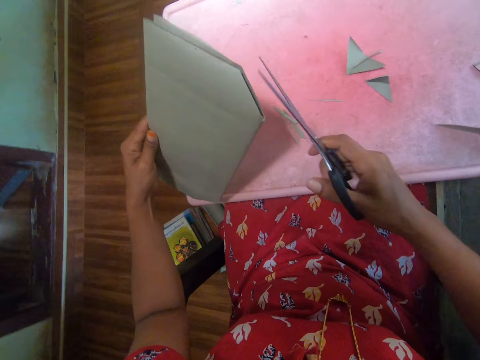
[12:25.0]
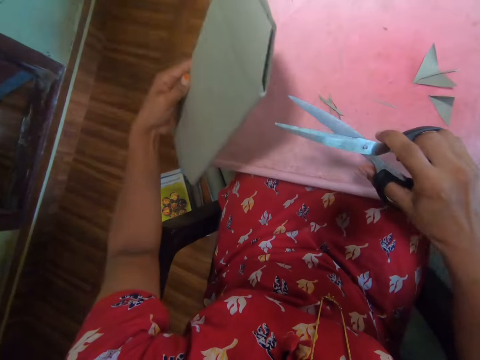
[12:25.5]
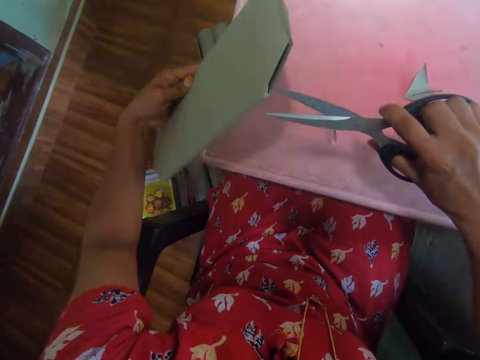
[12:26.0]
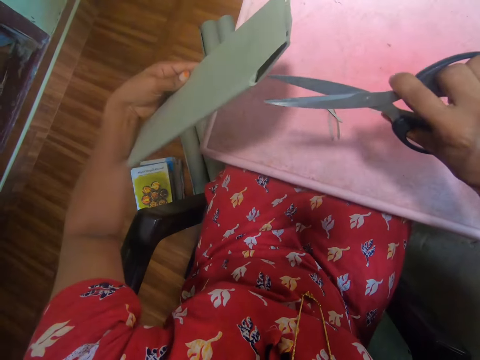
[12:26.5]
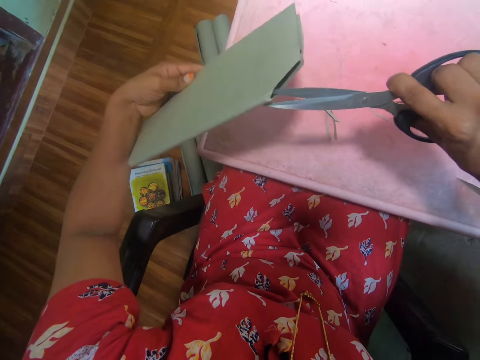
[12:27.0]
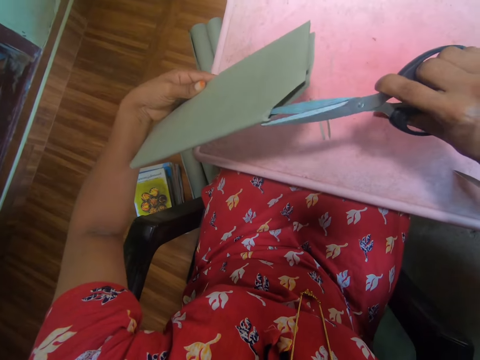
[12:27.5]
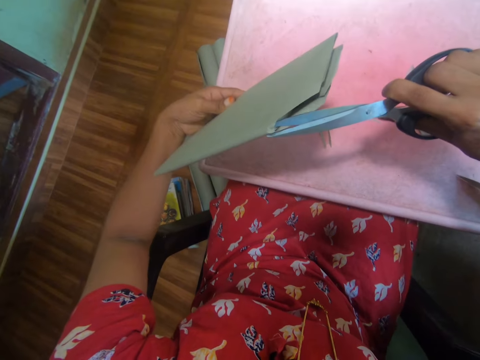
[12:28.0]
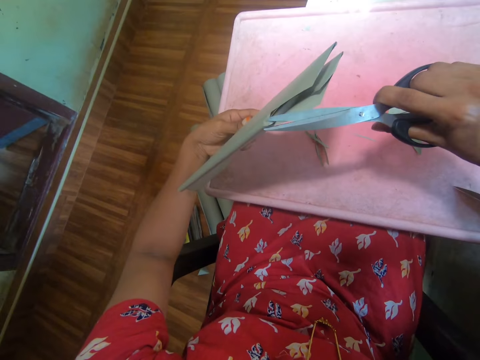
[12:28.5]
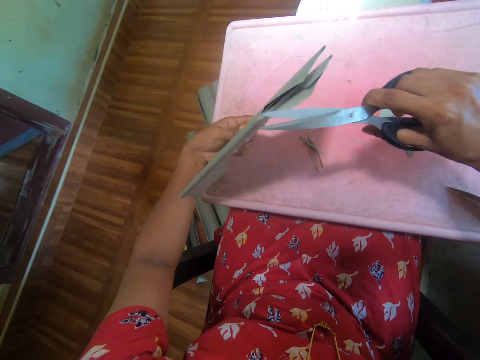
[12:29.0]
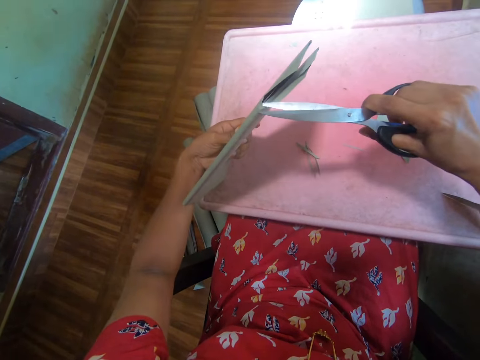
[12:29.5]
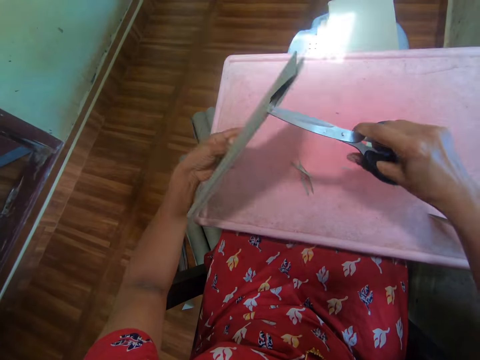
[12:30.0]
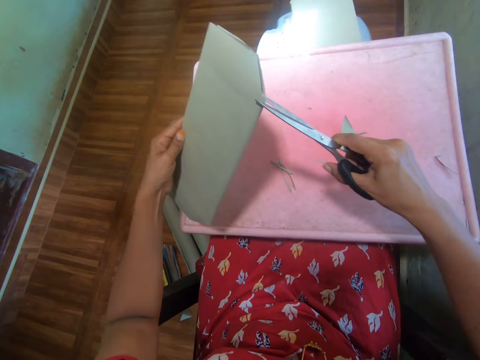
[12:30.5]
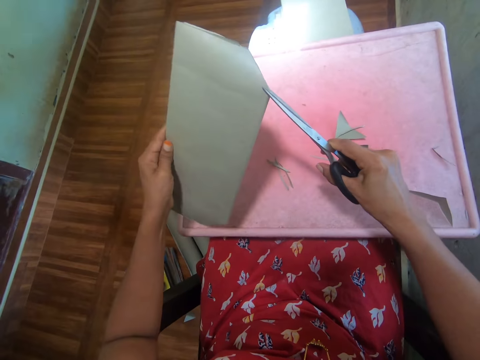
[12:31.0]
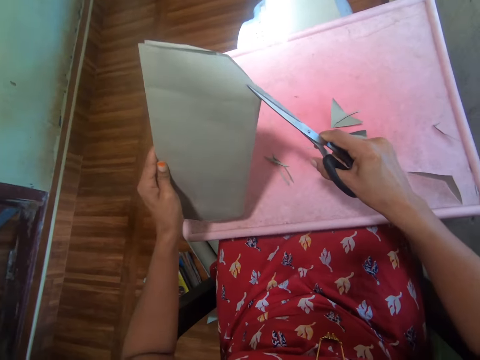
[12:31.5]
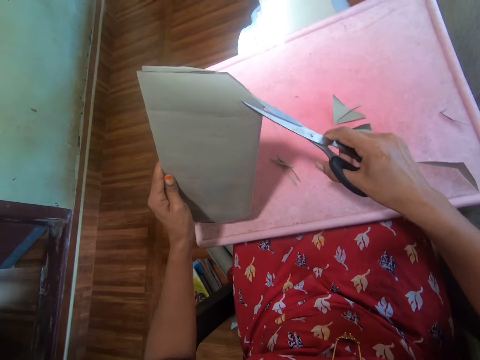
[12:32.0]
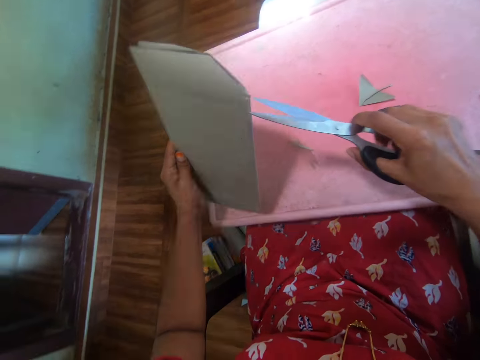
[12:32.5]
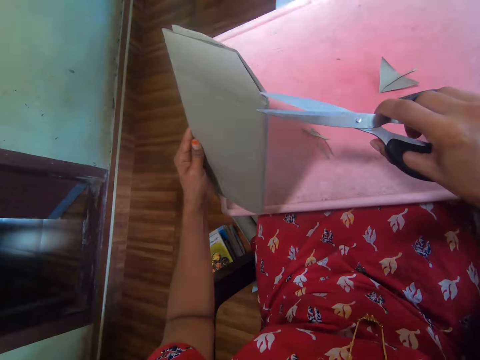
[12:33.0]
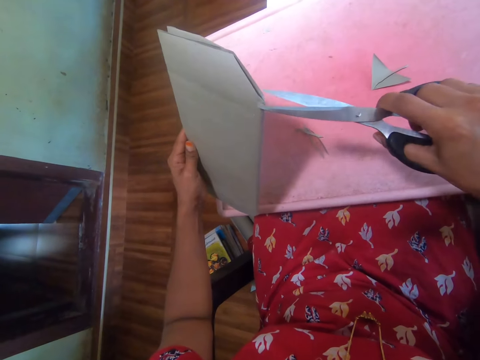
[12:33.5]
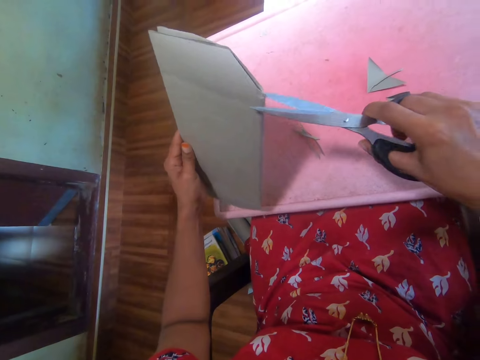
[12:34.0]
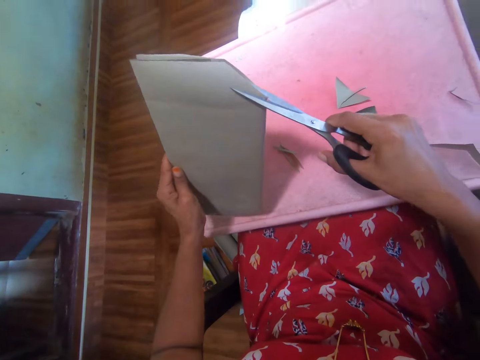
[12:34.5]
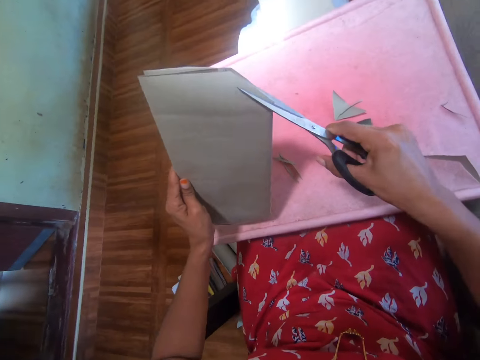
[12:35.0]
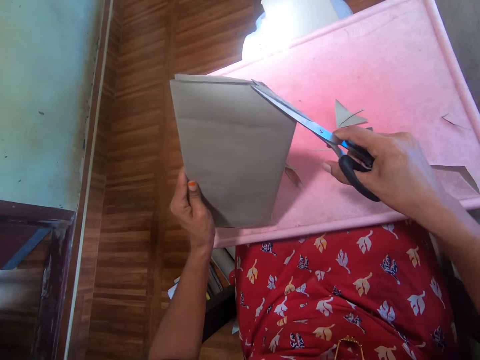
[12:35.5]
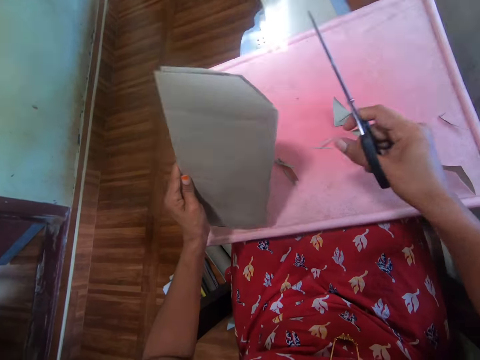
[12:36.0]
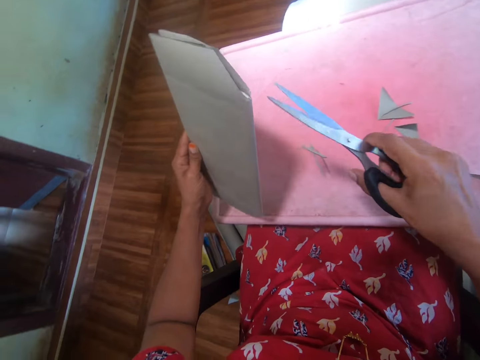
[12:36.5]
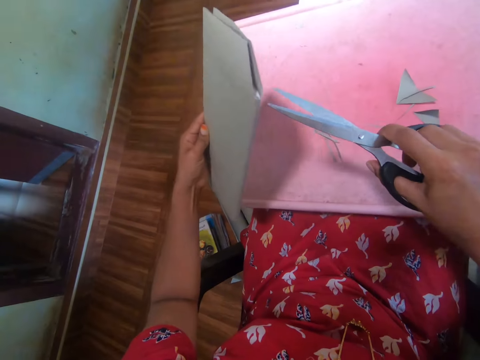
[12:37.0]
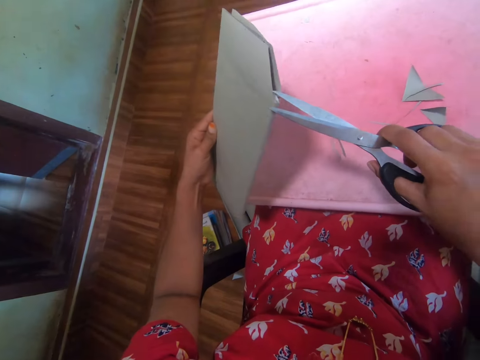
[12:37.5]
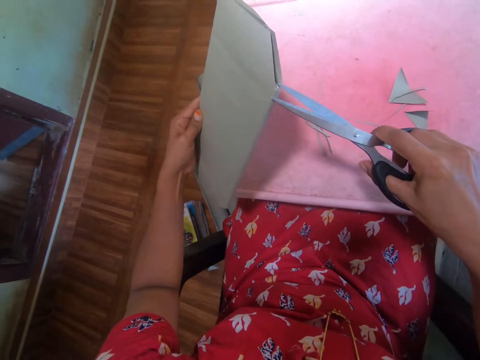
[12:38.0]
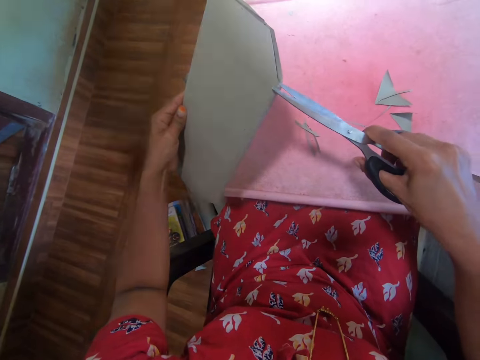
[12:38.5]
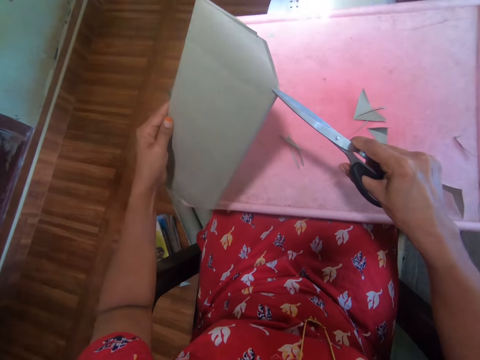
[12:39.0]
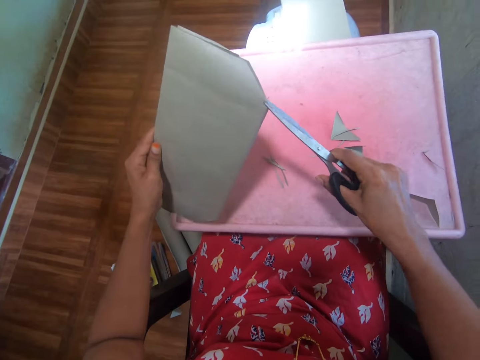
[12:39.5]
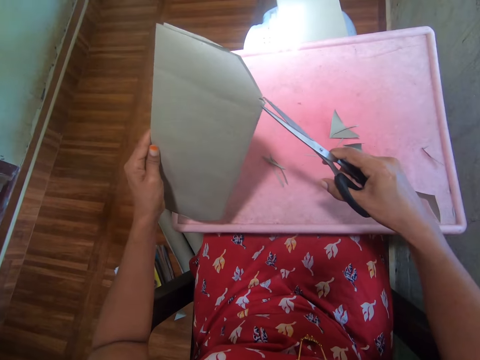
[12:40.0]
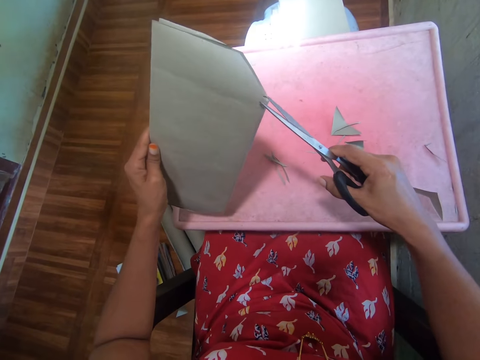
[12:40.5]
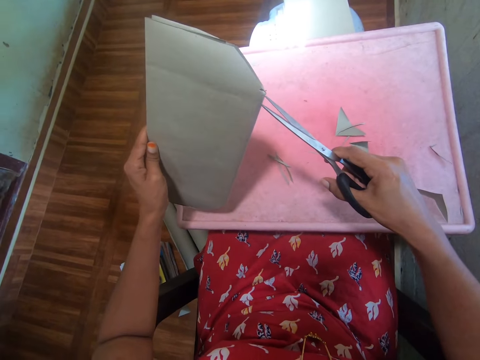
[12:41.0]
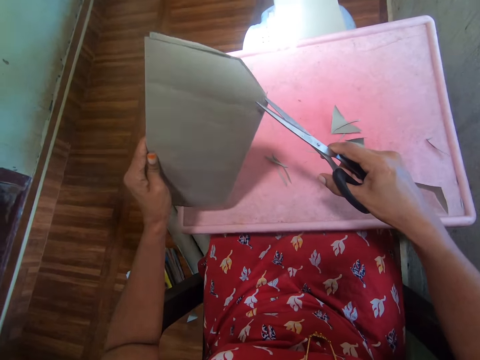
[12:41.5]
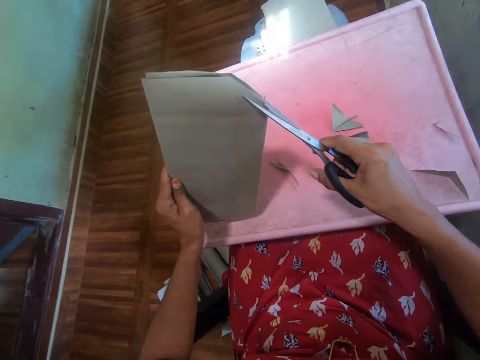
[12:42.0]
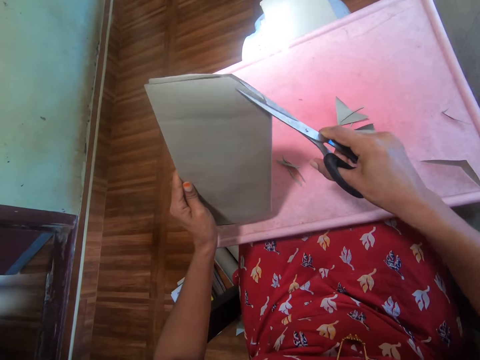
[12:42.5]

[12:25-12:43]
The camera wearer tilts the book slightly. They cut the cover. They tilt the book slightly. They cut the cover. They tilt the book slightly. They cut the cover.

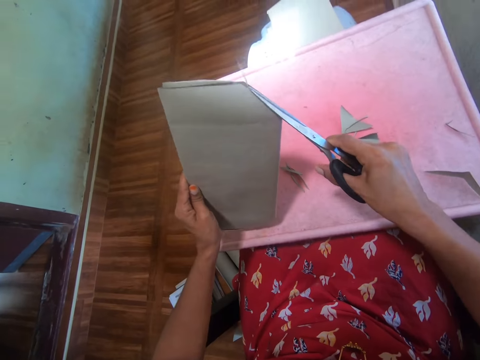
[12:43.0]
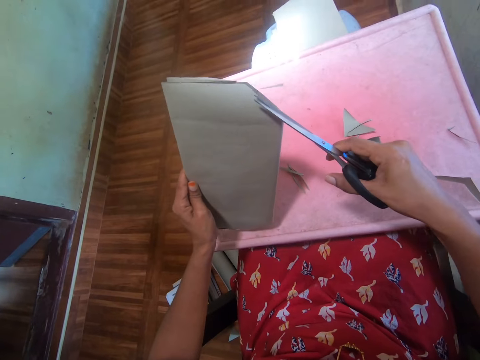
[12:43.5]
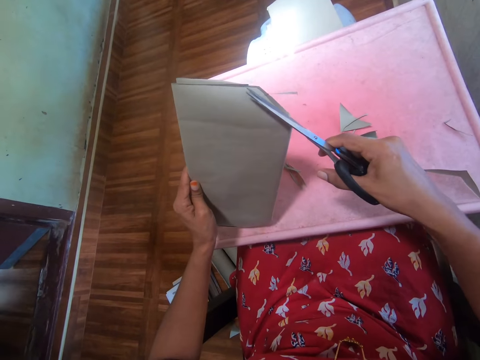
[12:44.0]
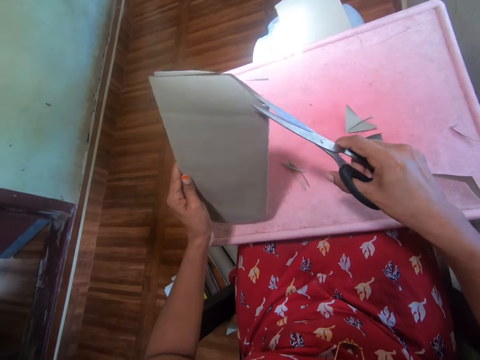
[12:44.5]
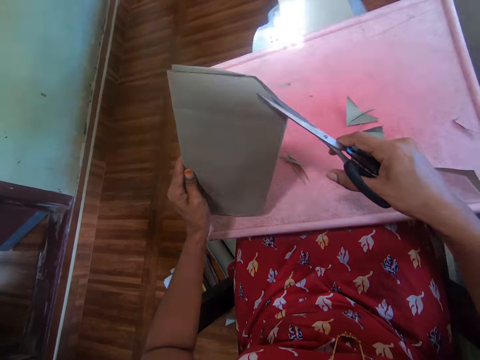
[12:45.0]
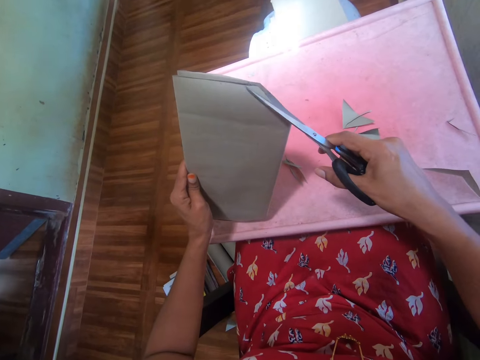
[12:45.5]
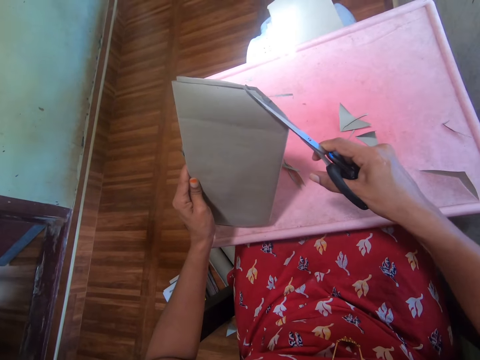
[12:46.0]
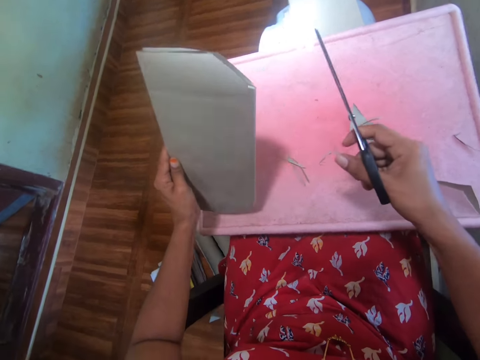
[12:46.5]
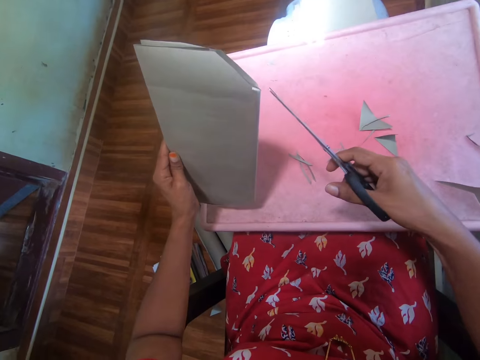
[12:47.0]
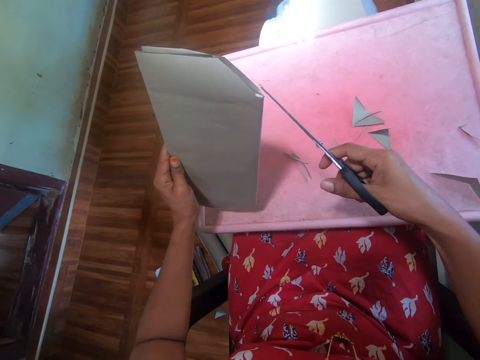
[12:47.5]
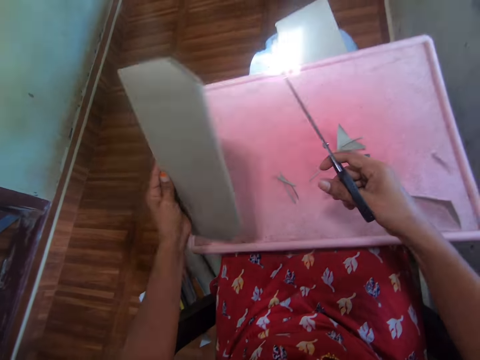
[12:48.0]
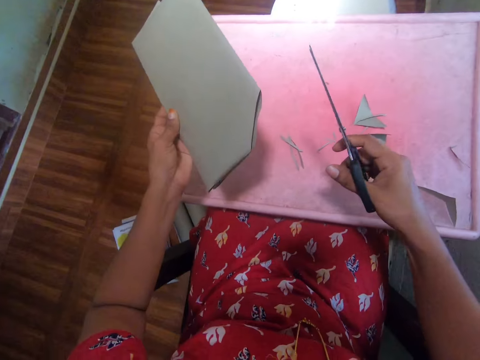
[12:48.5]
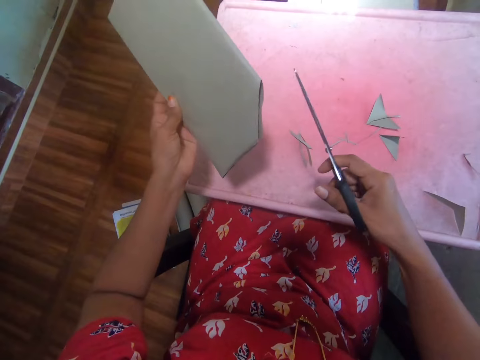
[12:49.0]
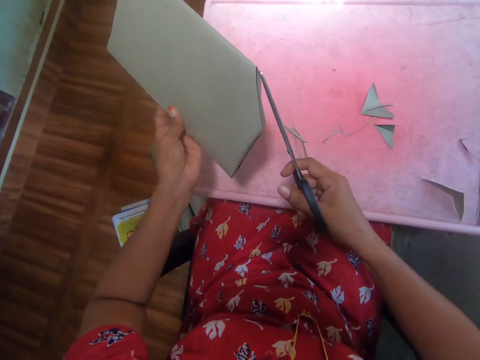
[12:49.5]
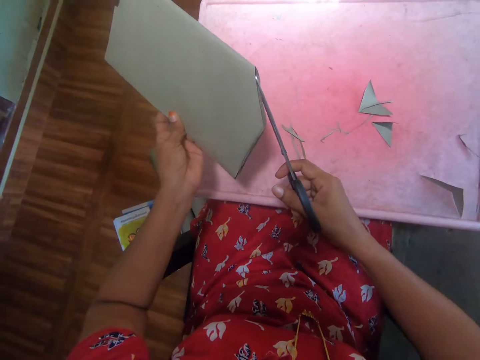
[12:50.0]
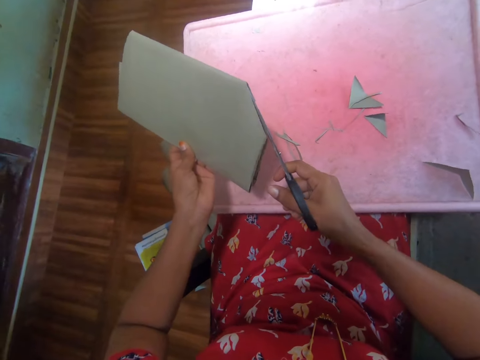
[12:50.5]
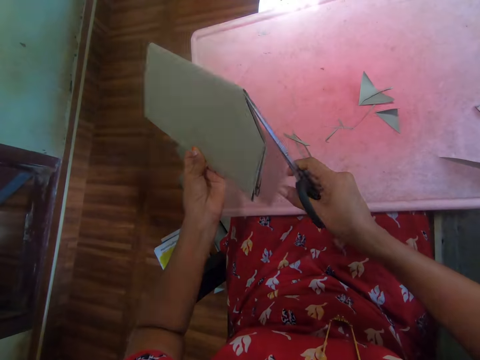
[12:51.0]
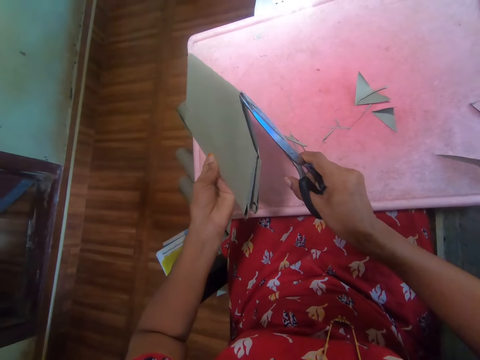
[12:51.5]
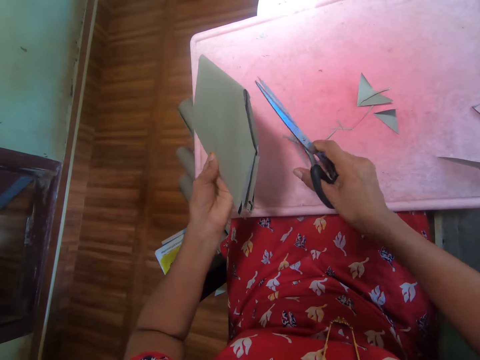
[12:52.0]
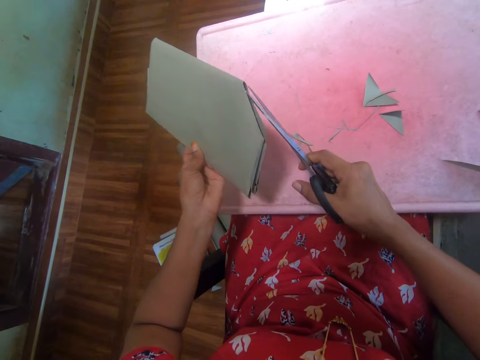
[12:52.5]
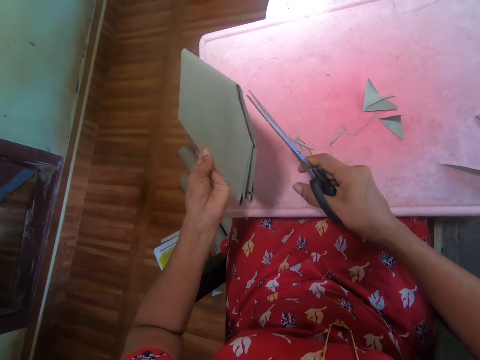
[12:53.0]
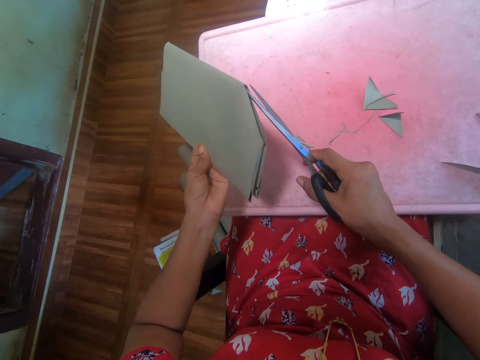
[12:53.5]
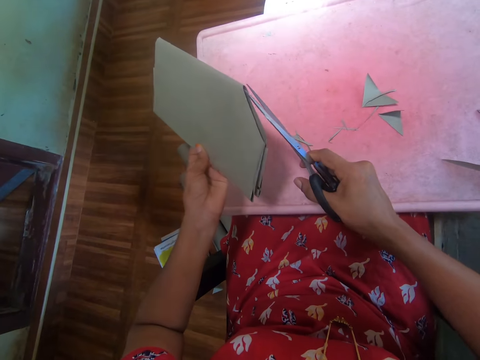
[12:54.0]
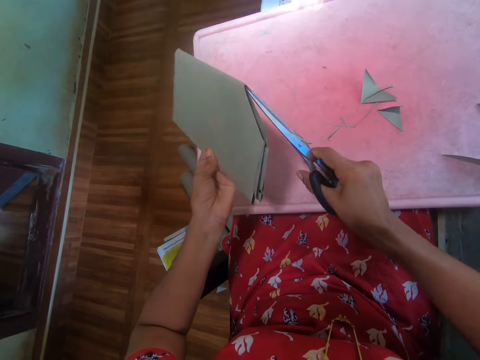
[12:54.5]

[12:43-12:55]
The camera wearer tilts the book slightly. They cut the cover. They tilt the book slightly. They cut the cover.
